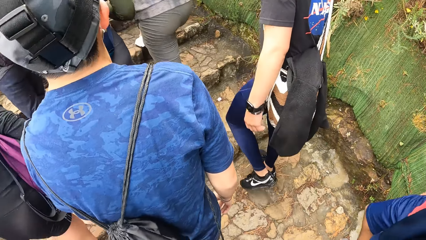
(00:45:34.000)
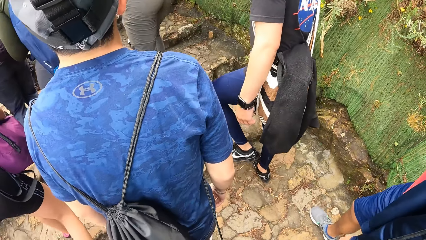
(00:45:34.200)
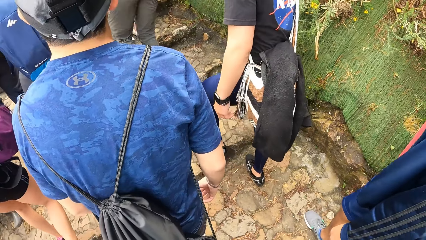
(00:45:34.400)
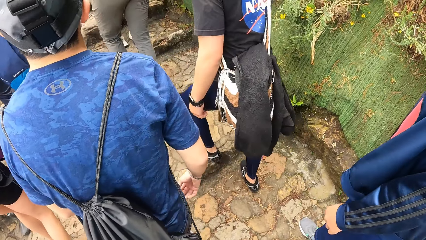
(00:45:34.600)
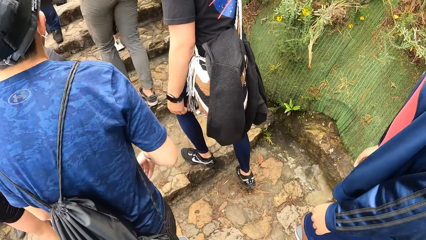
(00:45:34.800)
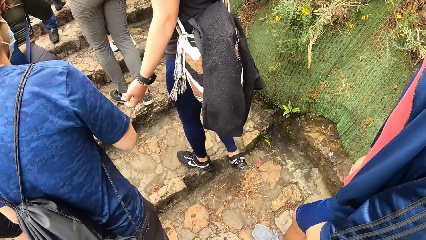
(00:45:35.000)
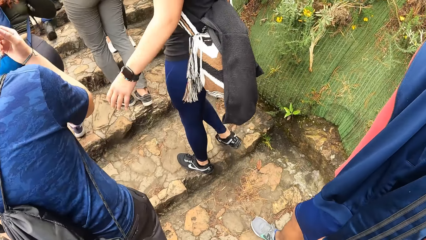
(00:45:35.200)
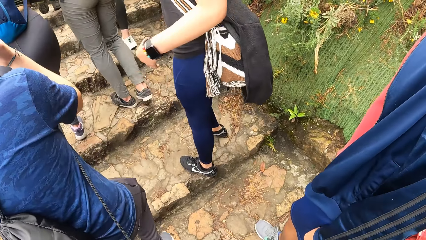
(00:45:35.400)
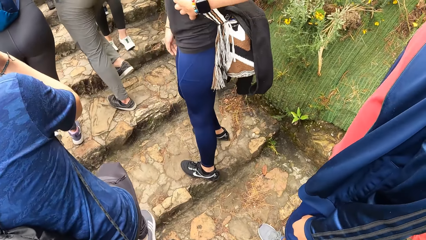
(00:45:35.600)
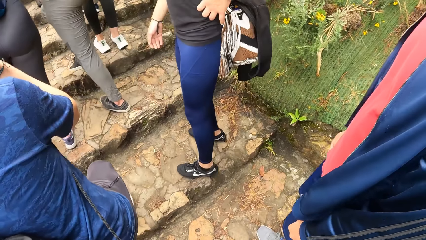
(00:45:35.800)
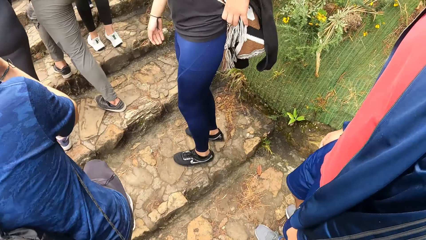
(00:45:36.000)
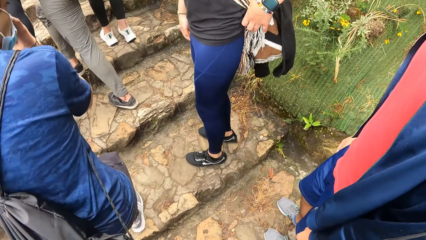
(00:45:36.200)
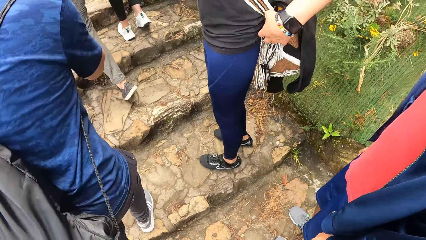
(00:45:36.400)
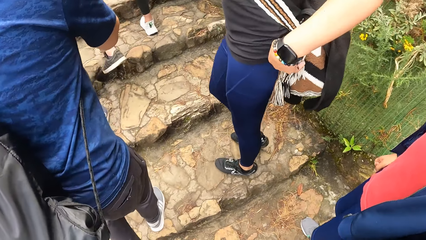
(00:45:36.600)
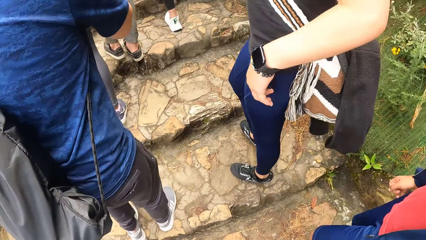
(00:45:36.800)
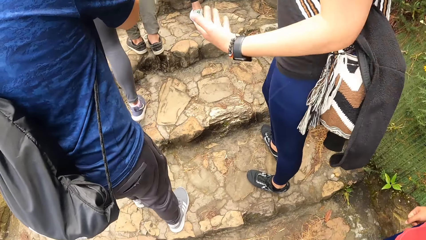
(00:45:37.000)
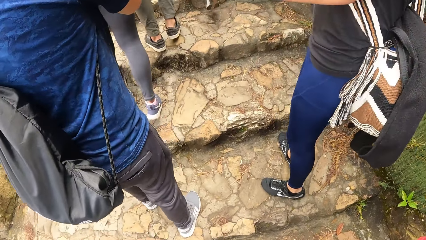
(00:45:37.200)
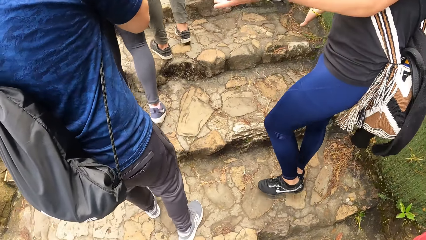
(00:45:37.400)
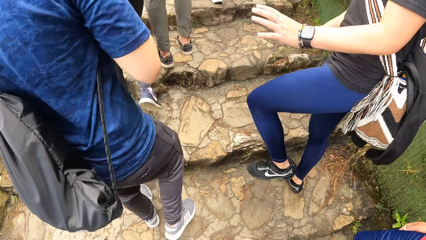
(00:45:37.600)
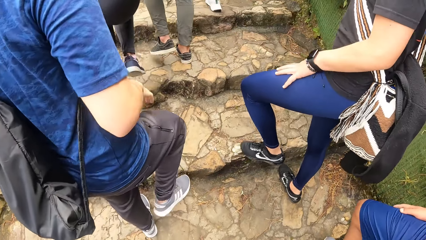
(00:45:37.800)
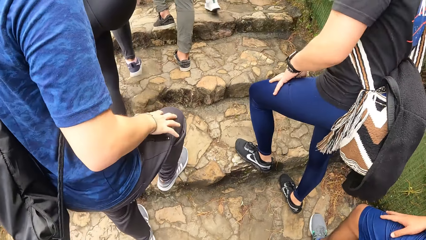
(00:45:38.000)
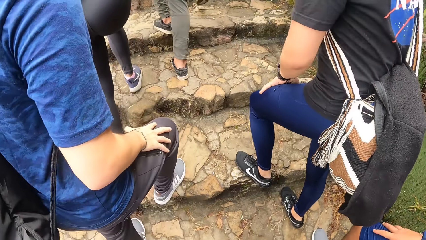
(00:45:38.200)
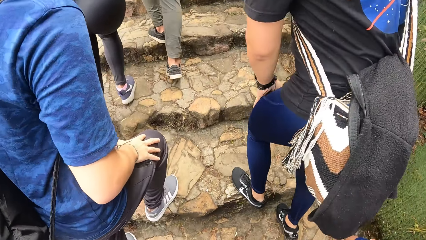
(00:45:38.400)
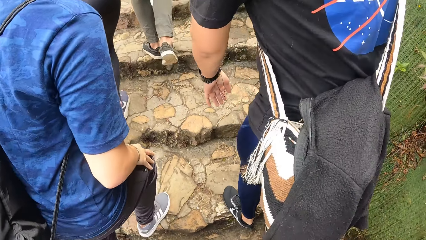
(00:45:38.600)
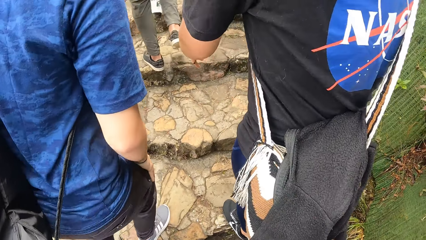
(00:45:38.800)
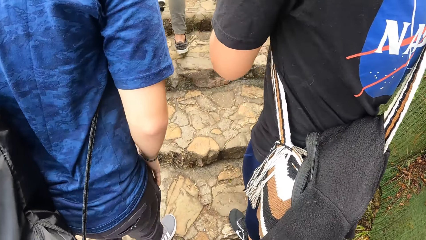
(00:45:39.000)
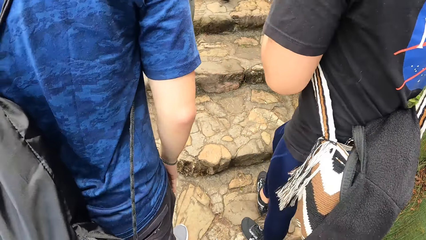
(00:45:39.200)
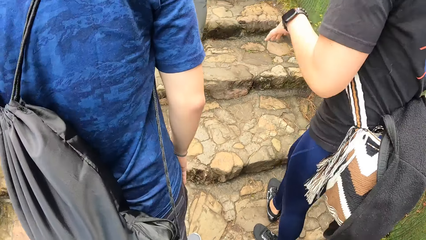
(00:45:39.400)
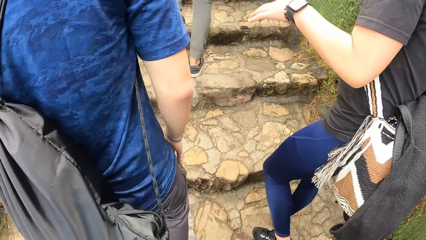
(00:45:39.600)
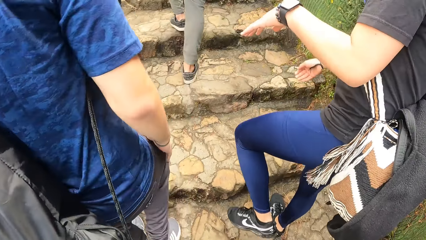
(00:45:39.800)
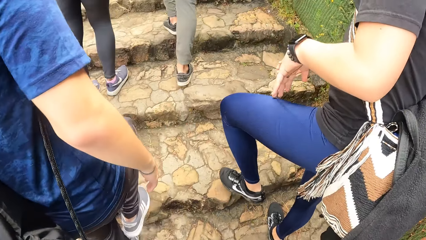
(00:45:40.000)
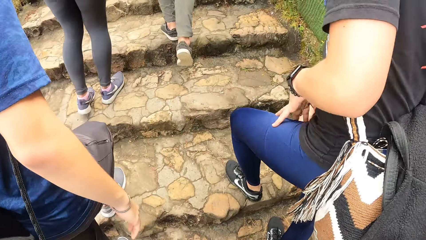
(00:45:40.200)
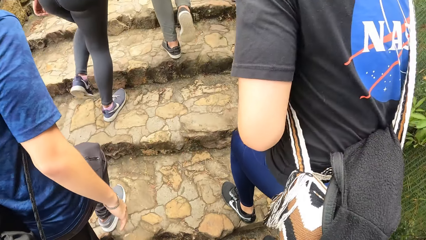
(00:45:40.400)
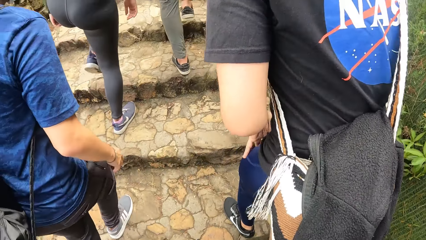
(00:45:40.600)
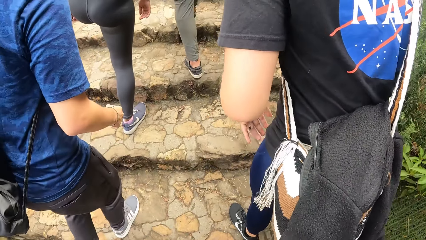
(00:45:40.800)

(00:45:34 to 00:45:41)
The man gesticulates with his left hand.

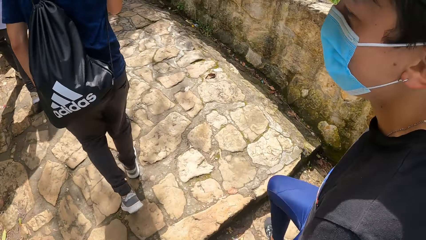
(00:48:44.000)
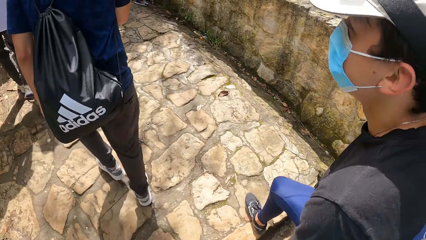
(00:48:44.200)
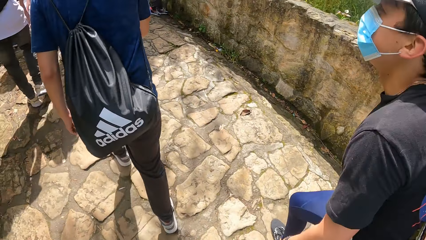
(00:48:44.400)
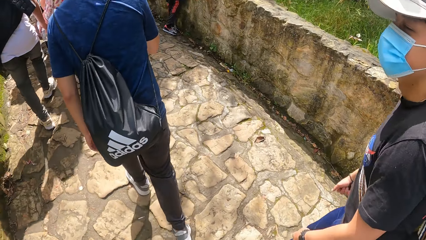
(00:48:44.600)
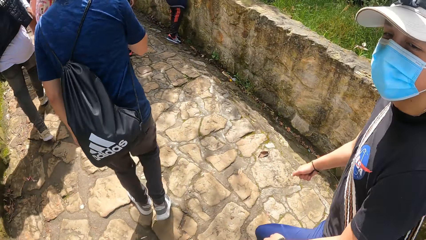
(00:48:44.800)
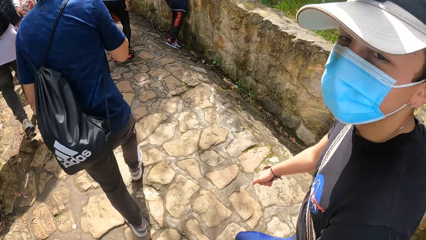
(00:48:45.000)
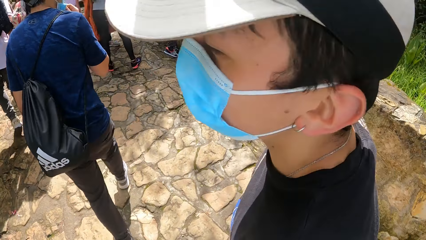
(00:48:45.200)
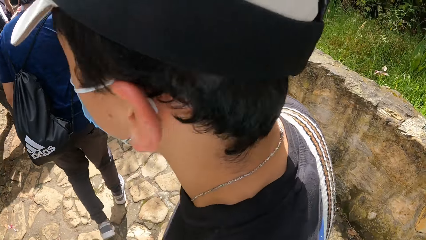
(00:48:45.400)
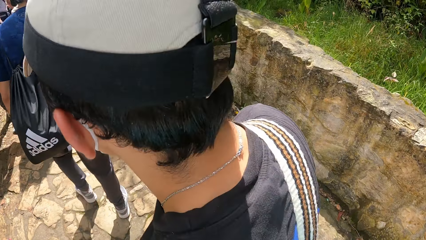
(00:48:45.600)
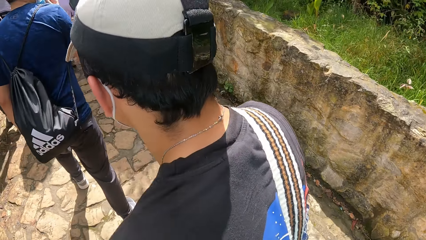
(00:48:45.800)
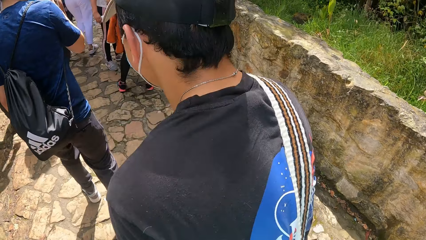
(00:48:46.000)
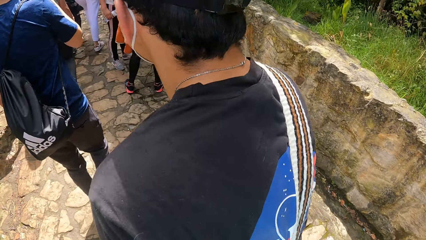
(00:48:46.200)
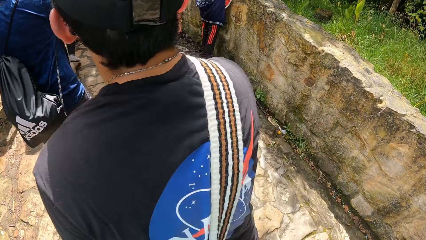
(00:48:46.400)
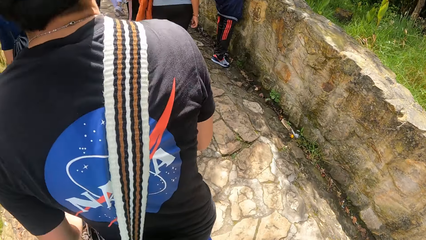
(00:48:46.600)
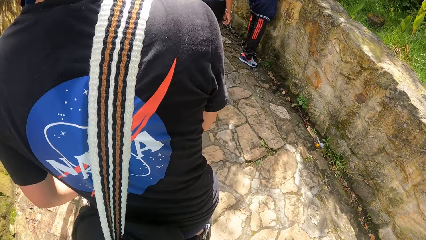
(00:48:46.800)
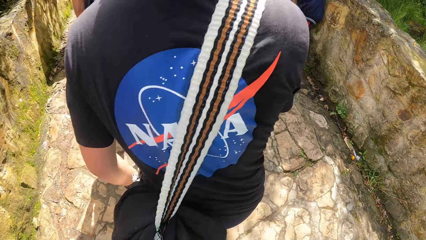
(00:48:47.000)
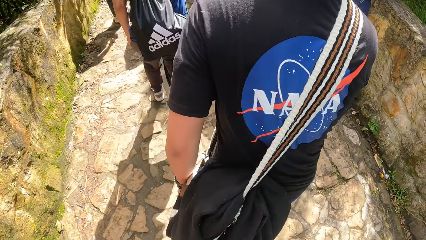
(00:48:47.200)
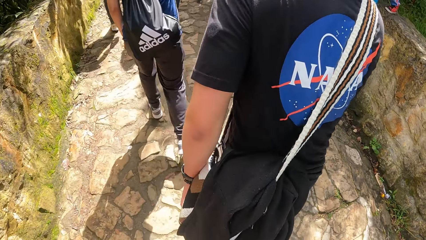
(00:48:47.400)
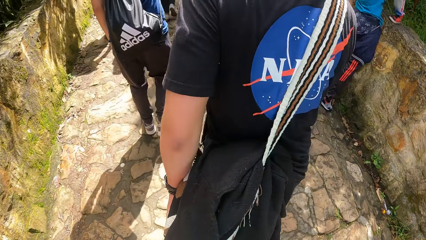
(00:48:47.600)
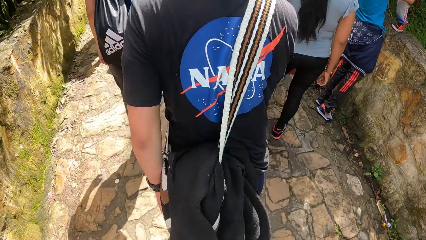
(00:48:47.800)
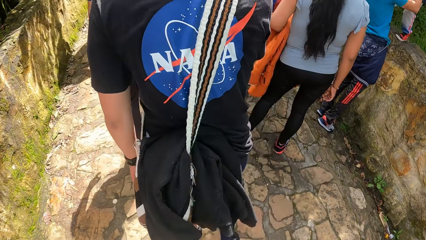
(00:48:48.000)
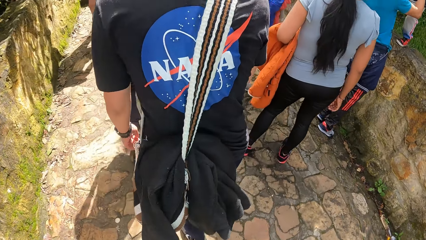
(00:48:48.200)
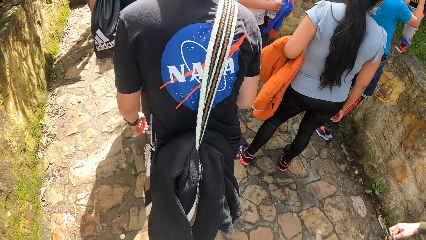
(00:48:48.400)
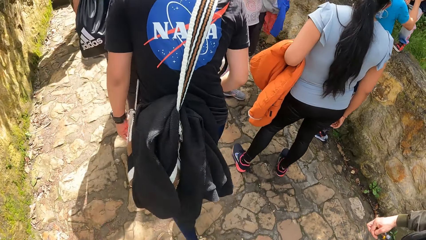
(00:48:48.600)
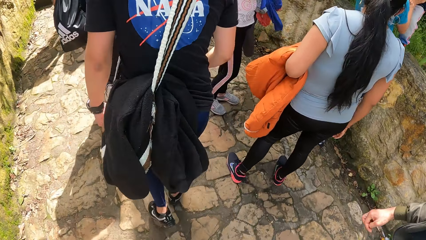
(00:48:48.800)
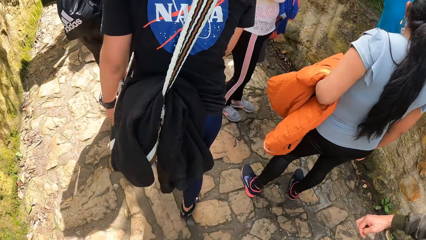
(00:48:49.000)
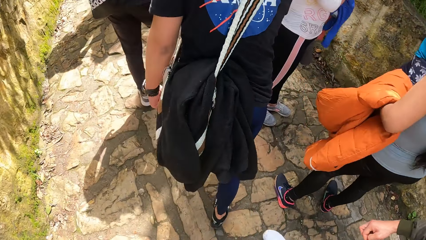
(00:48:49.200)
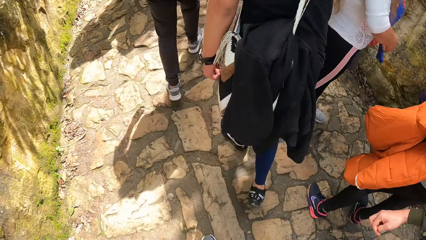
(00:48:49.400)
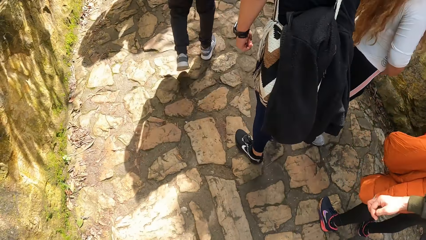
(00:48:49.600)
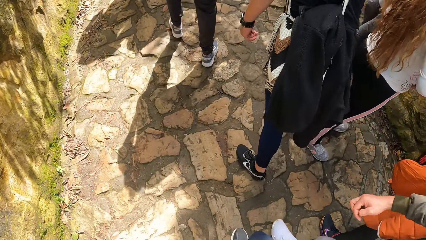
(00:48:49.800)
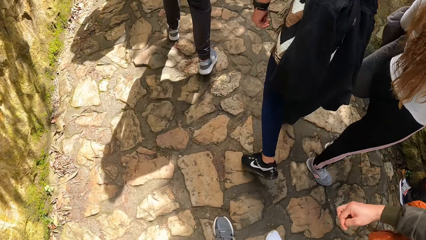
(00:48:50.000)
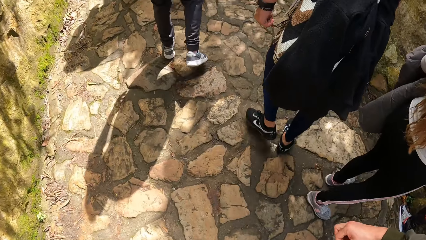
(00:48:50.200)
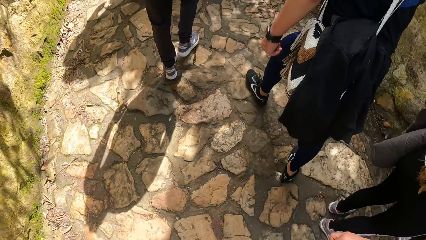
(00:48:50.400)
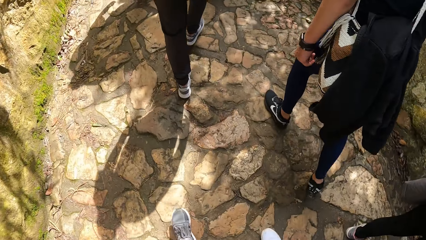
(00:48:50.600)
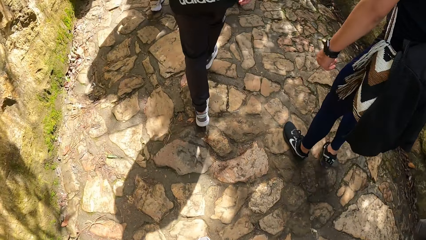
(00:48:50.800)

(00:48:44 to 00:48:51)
The camera wearer walks with the man.

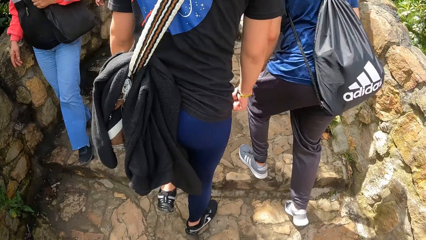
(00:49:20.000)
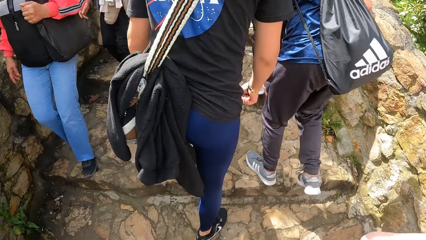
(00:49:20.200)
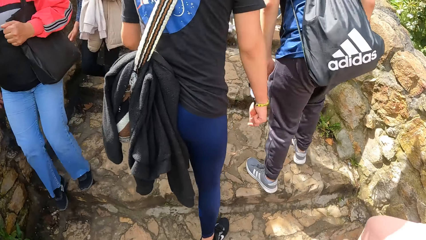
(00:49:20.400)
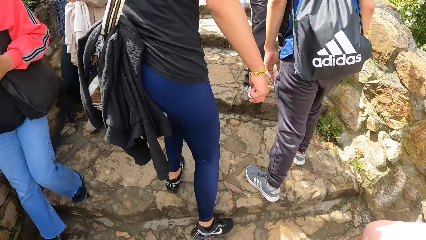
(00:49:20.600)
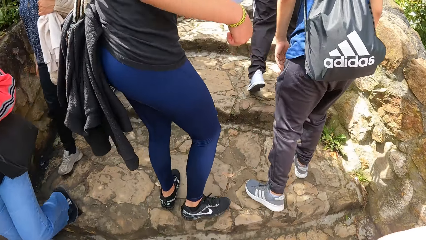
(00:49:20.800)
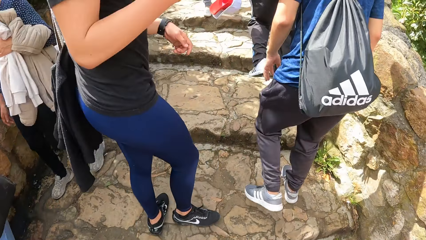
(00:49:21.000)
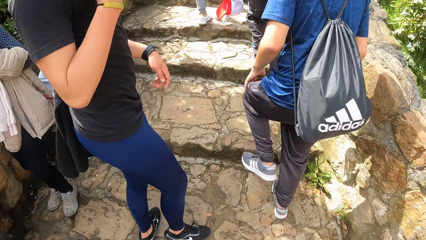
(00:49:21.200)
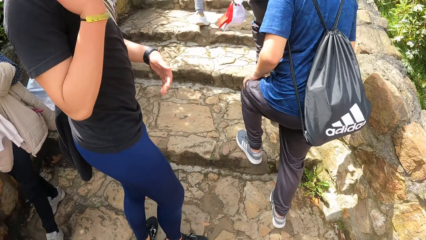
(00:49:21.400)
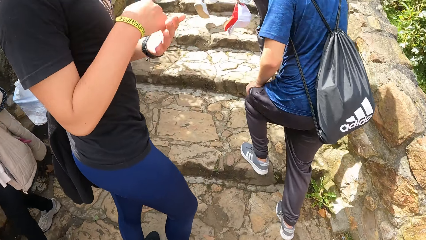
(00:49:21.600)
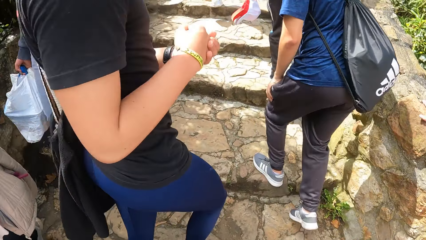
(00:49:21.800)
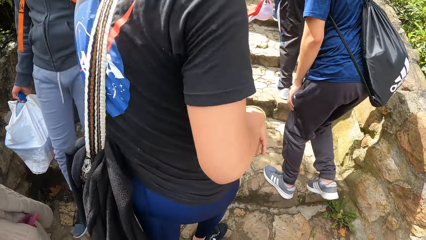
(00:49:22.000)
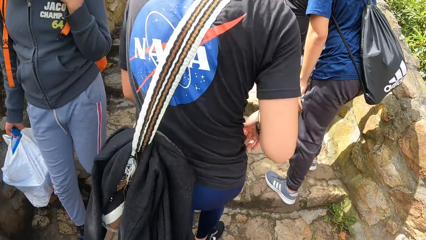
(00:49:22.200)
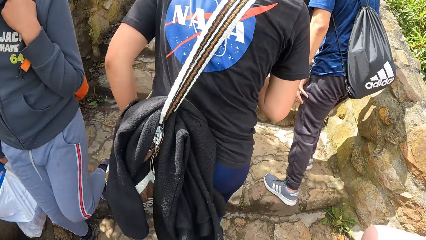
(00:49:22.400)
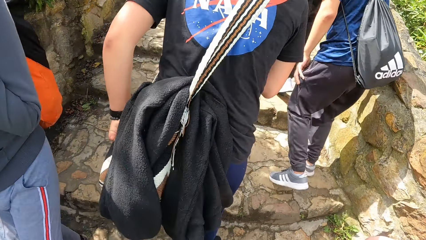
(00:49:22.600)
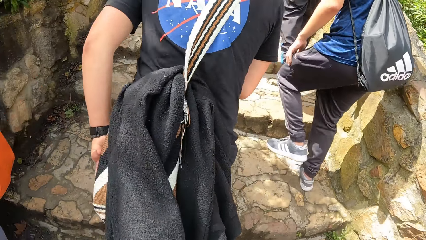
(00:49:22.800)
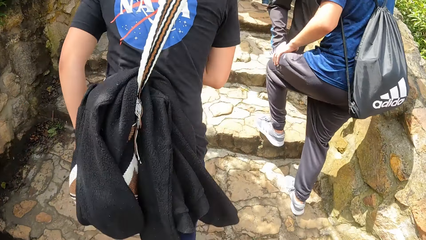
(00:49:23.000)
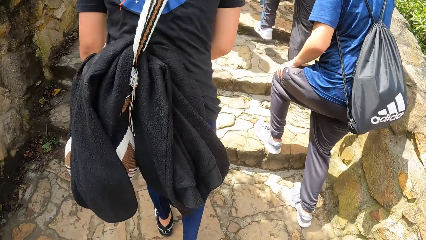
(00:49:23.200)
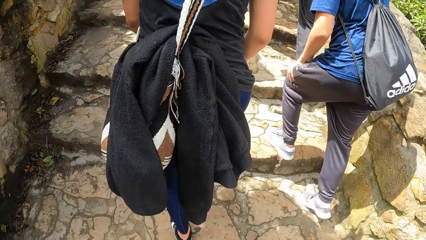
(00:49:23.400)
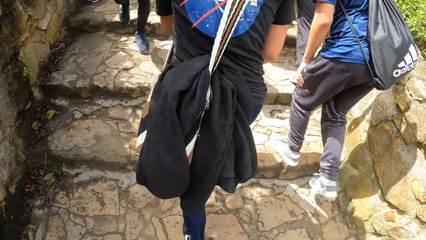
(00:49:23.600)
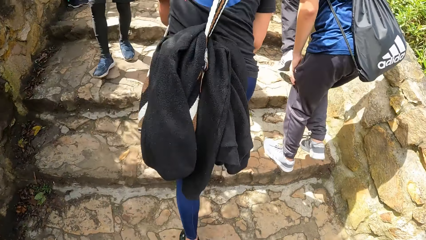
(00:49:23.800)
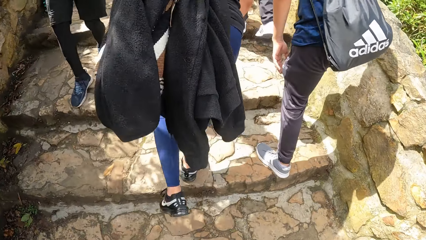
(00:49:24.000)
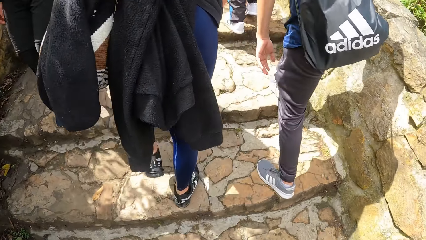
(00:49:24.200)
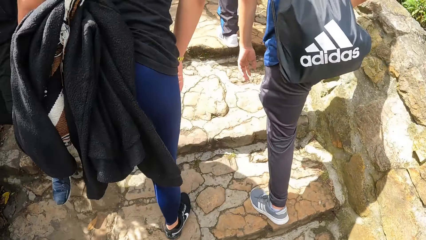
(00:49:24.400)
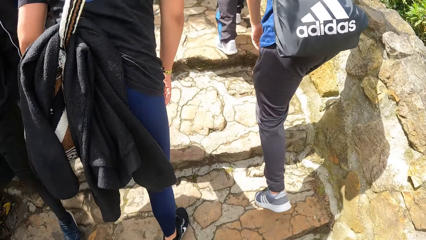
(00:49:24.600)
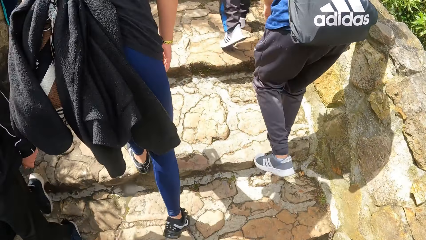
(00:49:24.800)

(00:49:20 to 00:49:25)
The man gesticulates with both hands. The camera wearer talks to the man.
